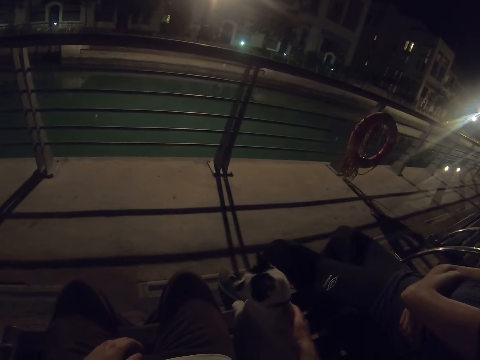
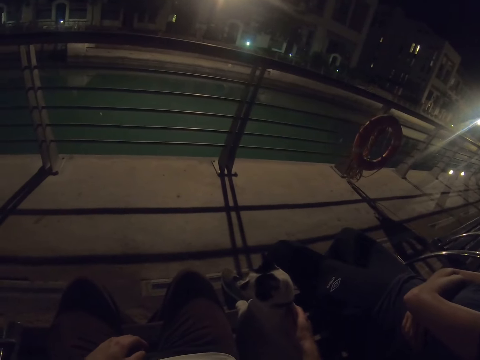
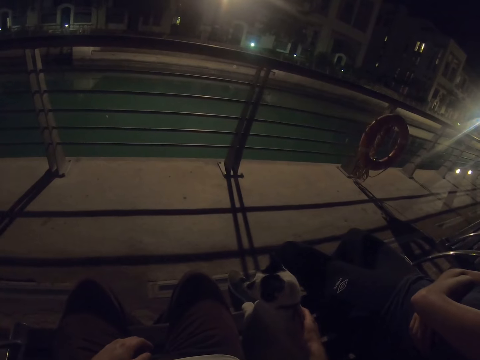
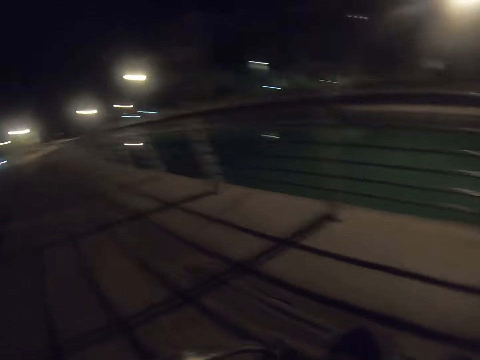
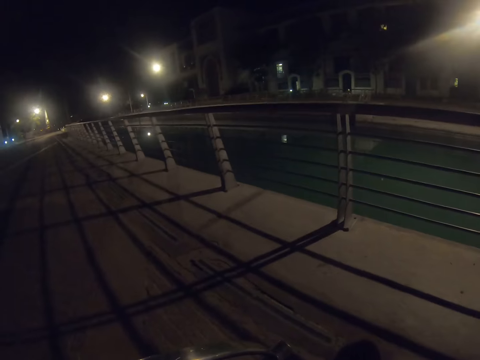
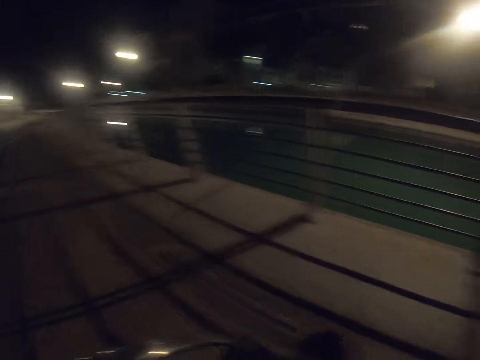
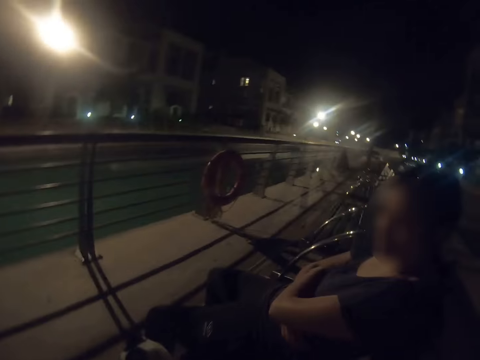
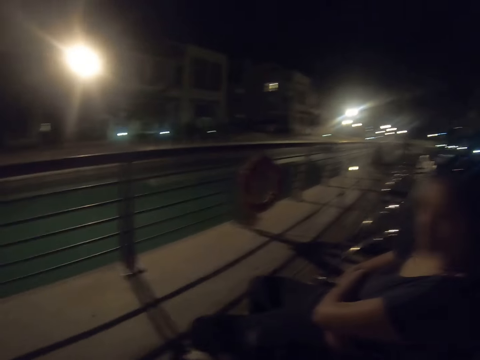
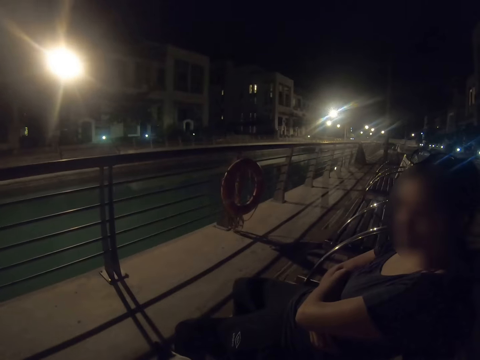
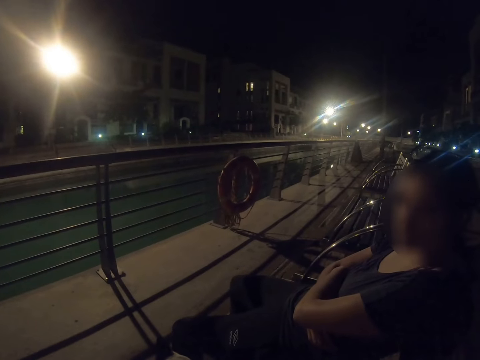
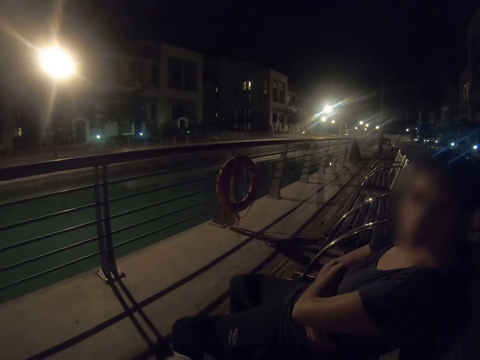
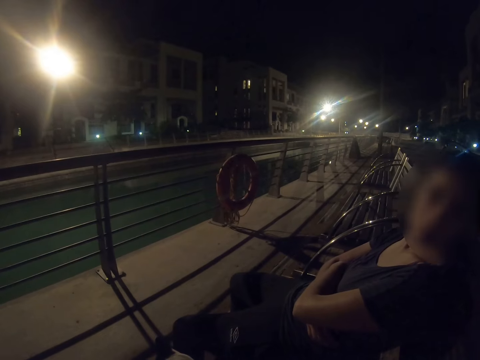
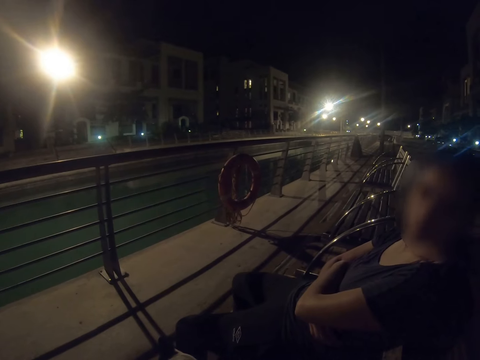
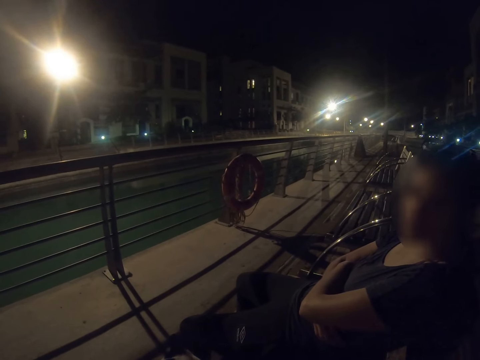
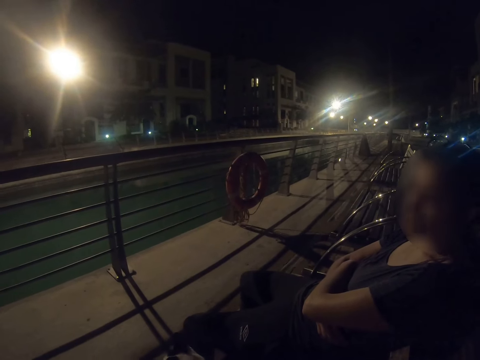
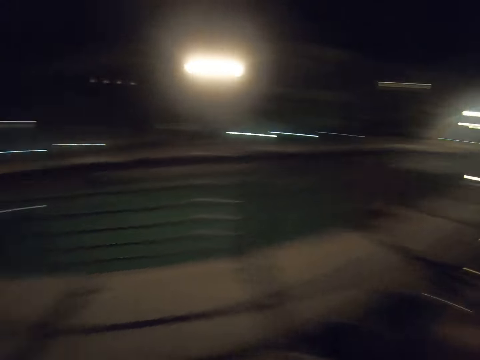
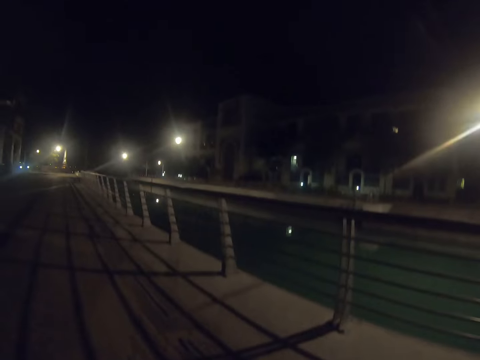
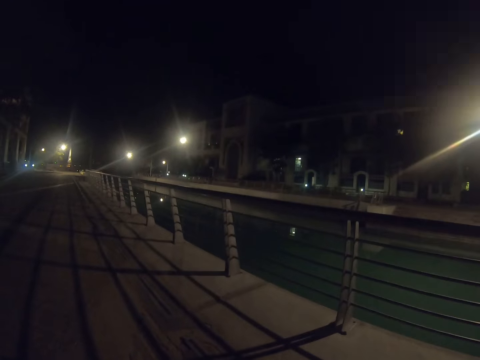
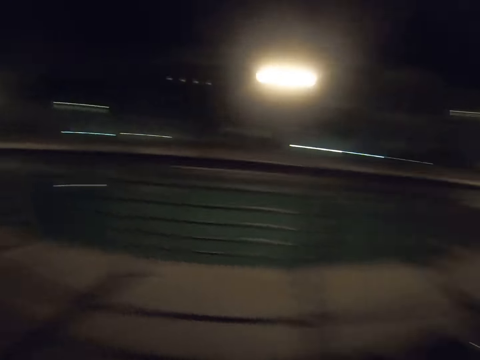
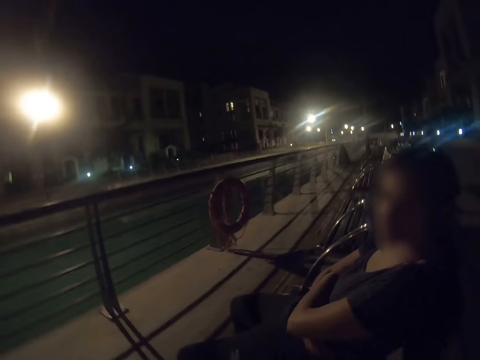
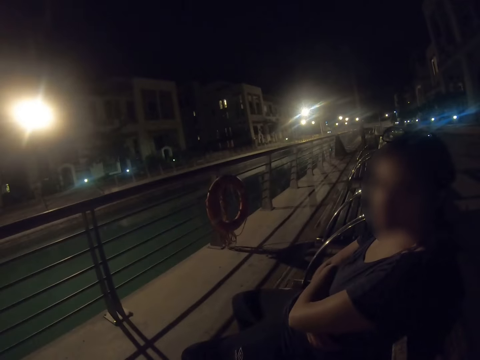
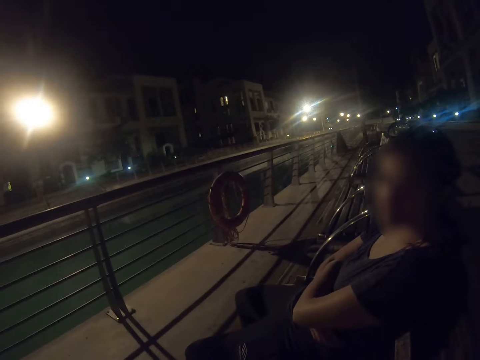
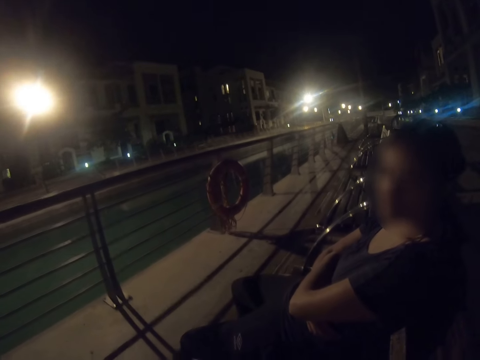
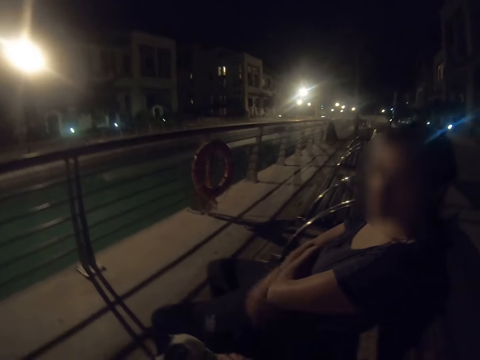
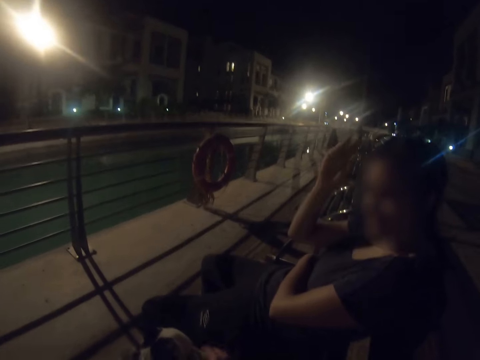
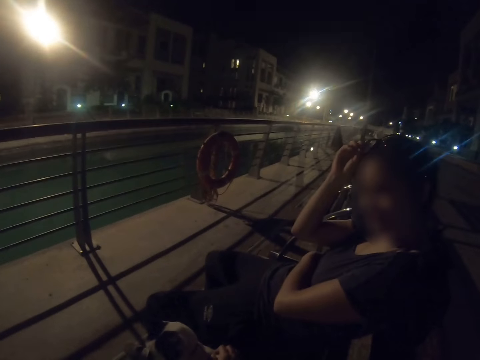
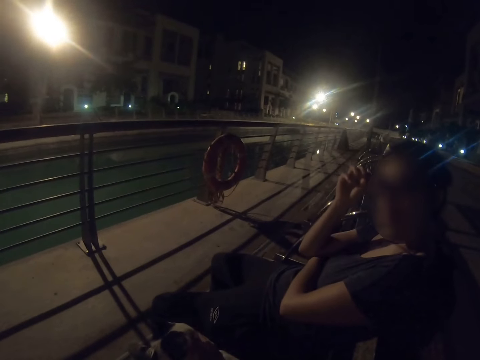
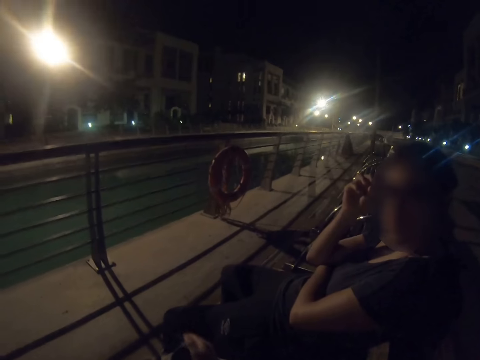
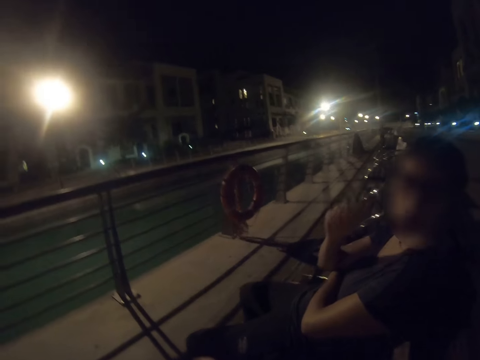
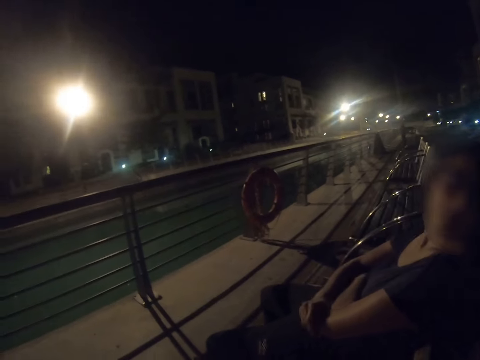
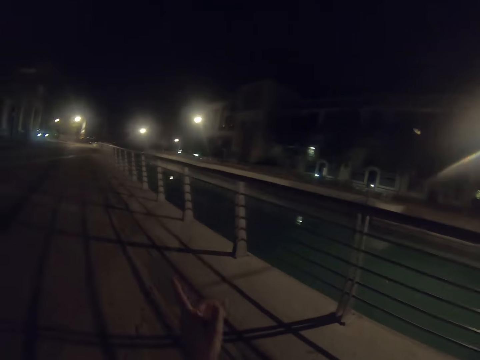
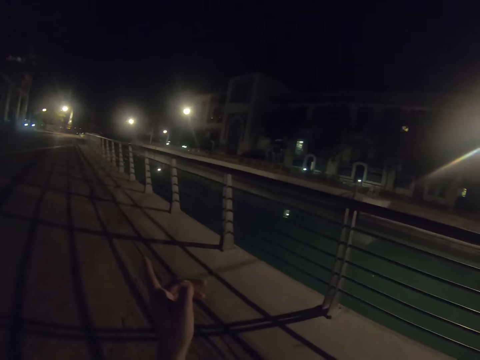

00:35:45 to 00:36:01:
The camera wearer looks around. They interact with a lady. The lady lowers the goggles from her head.

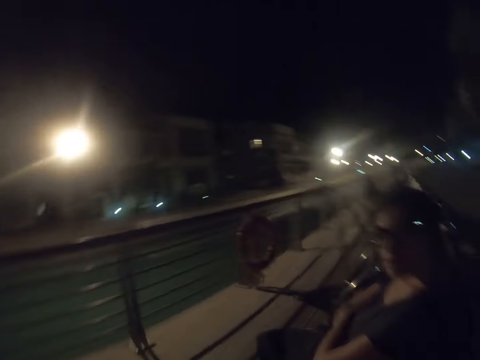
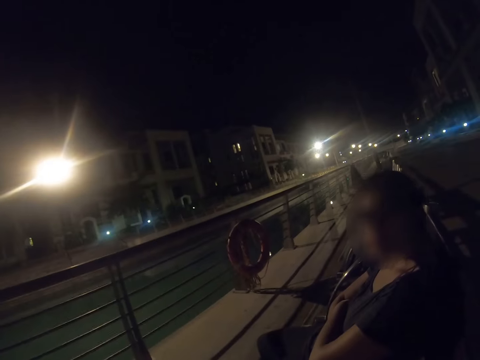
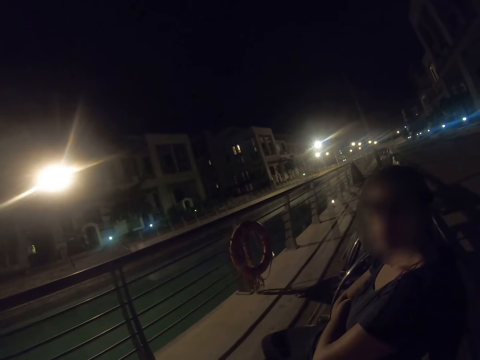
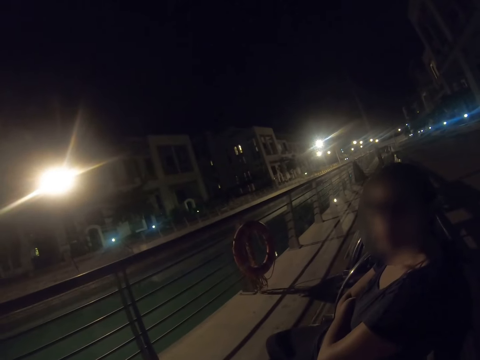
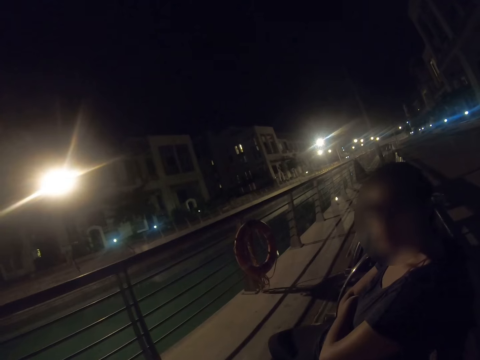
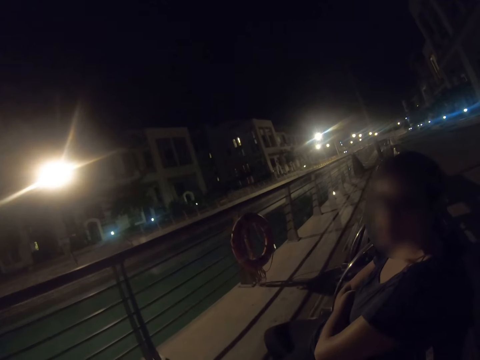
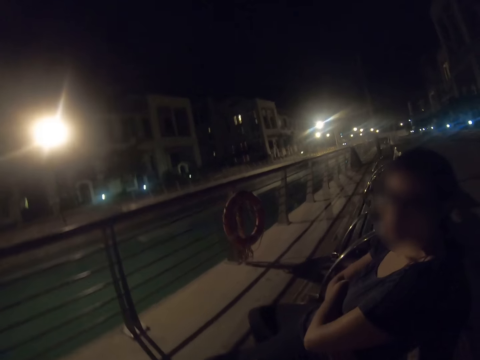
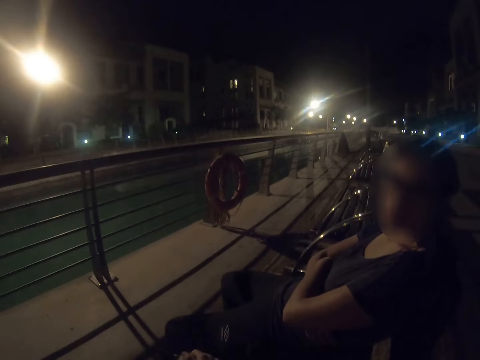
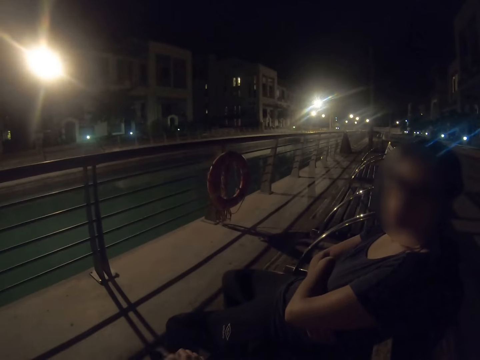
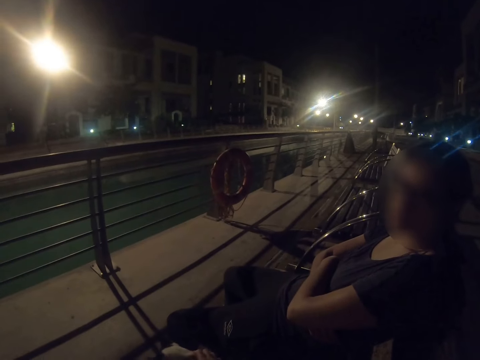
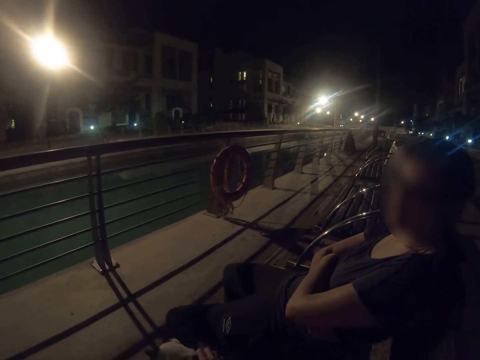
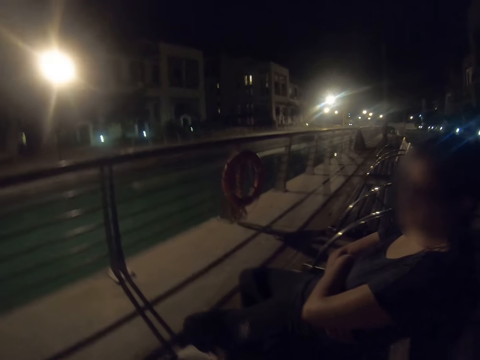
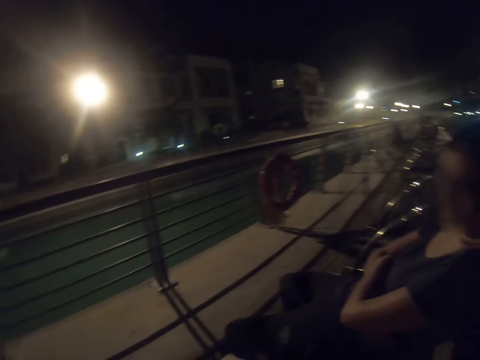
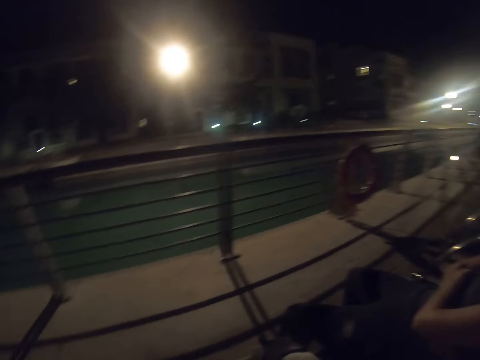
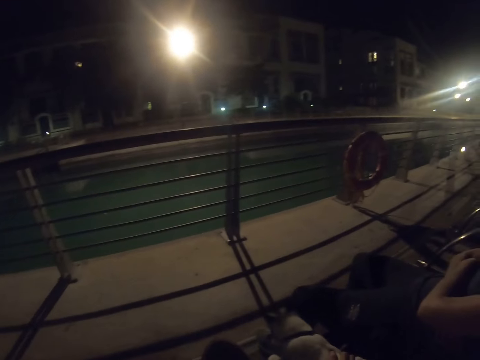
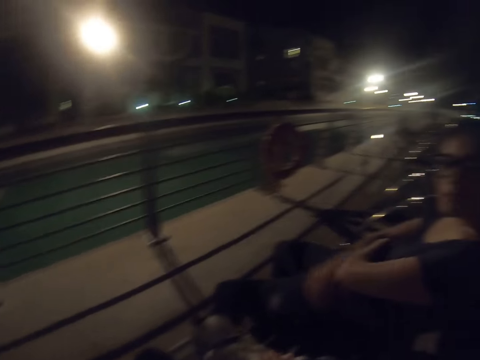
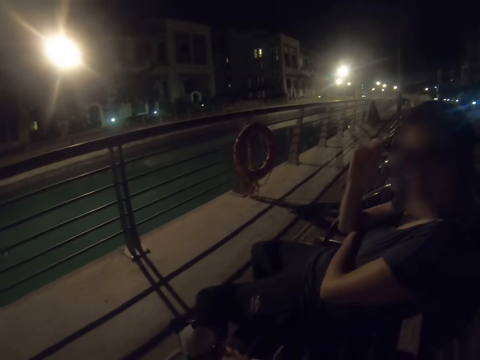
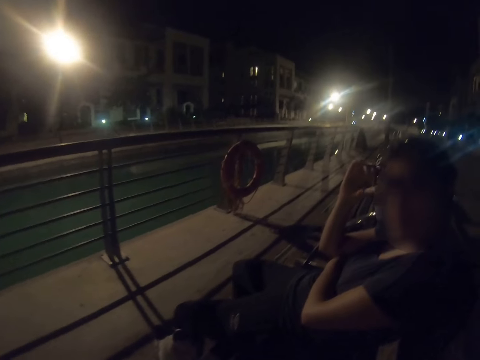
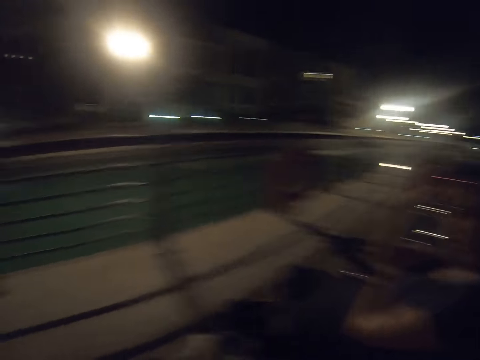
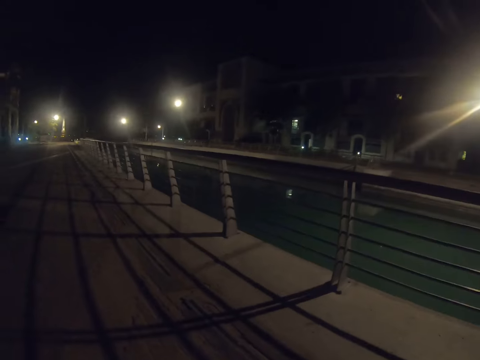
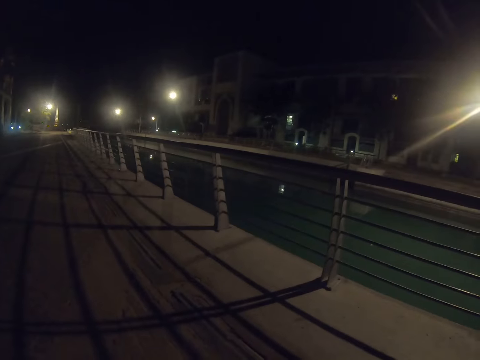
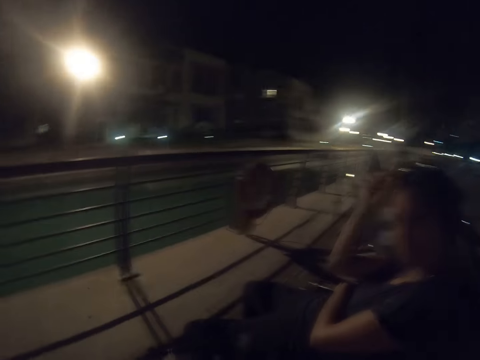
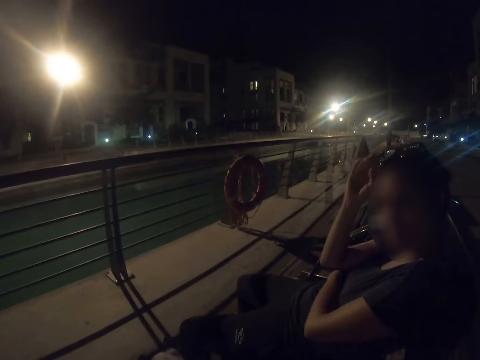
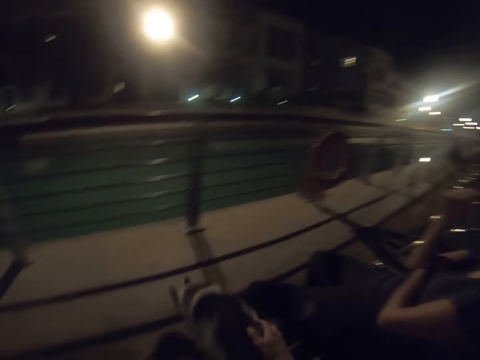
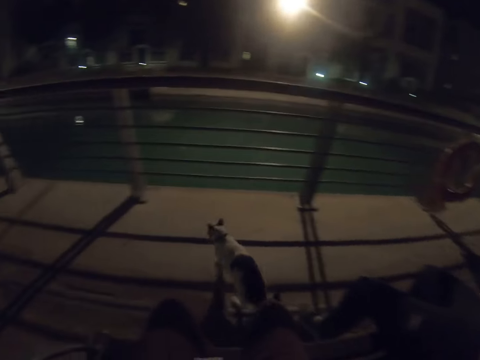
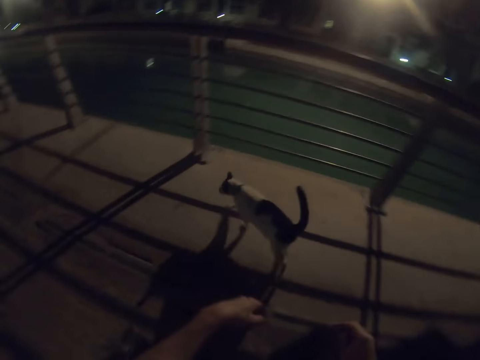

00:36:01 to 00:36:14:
The camera wearer looks around.
